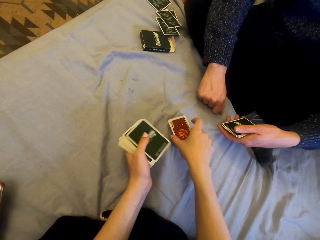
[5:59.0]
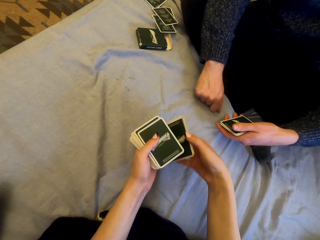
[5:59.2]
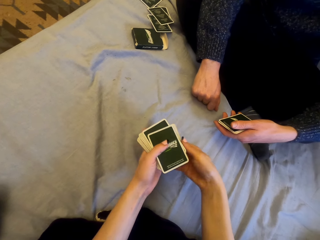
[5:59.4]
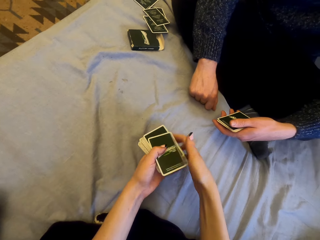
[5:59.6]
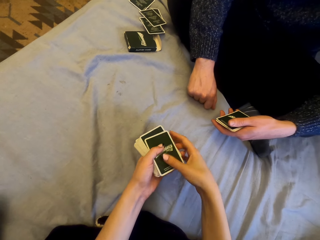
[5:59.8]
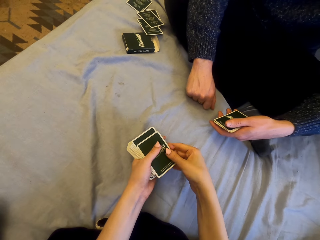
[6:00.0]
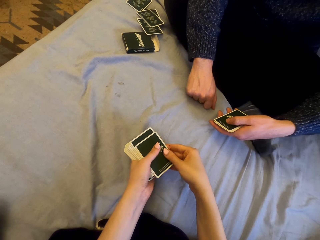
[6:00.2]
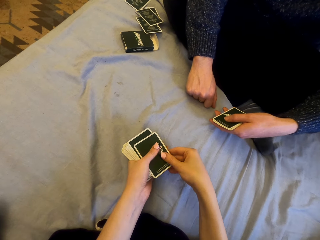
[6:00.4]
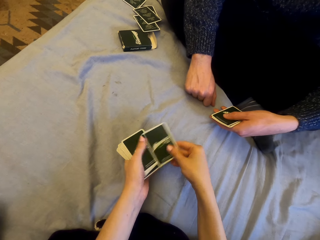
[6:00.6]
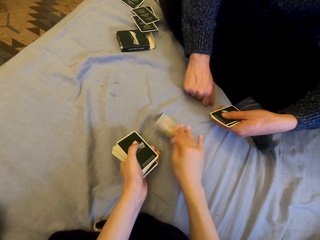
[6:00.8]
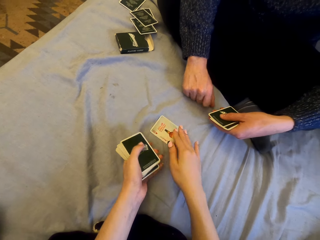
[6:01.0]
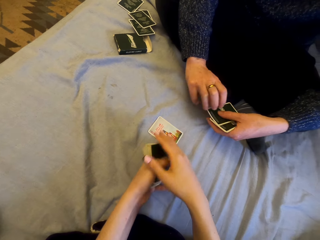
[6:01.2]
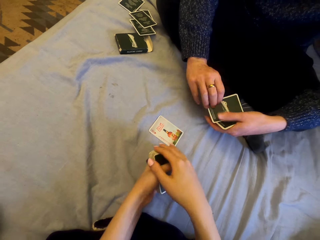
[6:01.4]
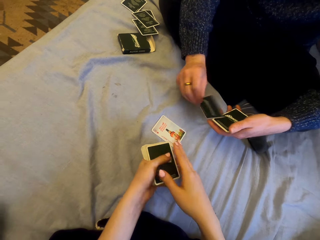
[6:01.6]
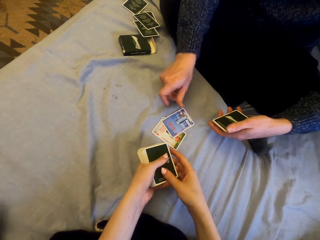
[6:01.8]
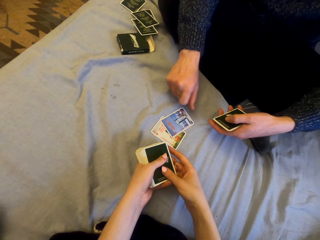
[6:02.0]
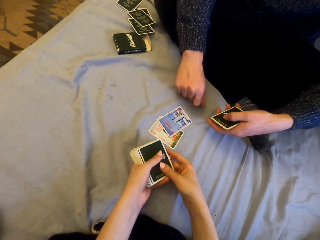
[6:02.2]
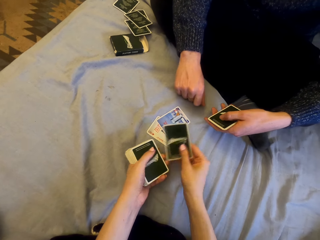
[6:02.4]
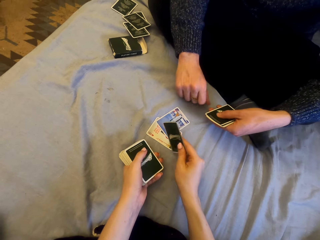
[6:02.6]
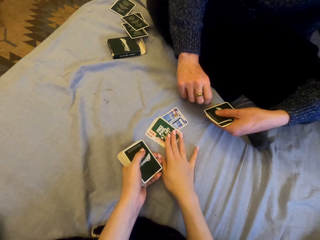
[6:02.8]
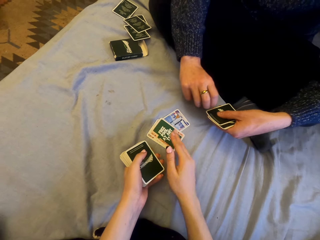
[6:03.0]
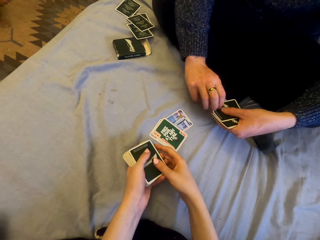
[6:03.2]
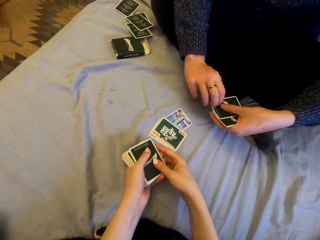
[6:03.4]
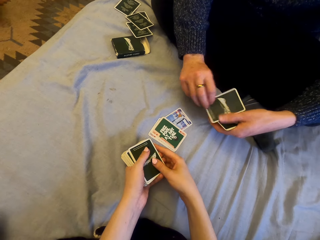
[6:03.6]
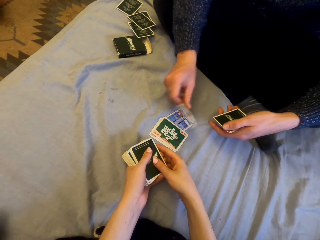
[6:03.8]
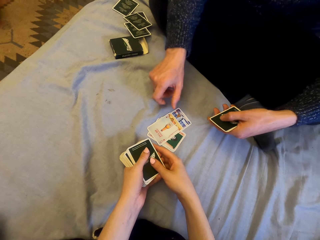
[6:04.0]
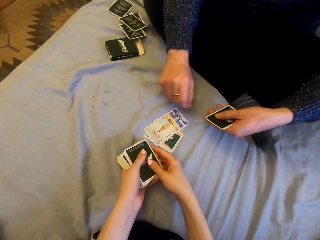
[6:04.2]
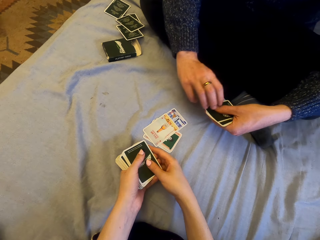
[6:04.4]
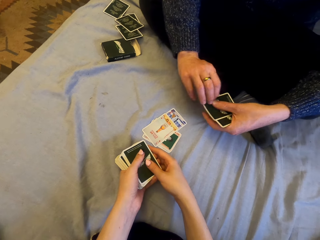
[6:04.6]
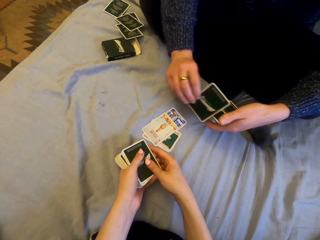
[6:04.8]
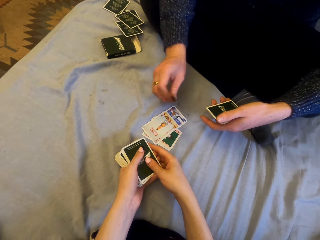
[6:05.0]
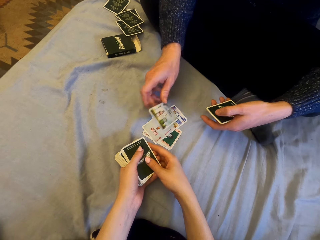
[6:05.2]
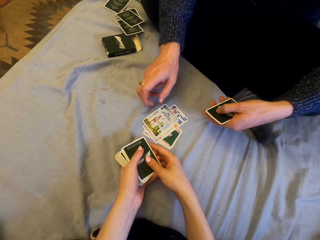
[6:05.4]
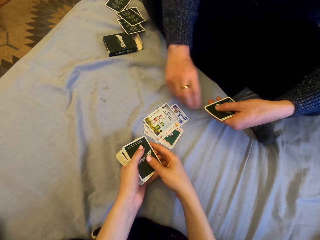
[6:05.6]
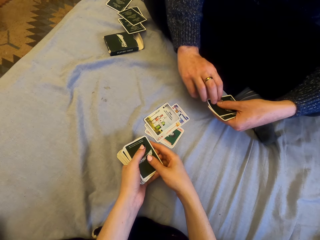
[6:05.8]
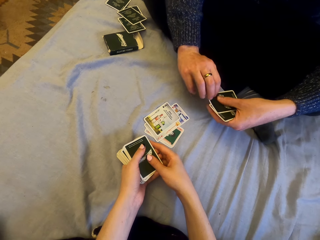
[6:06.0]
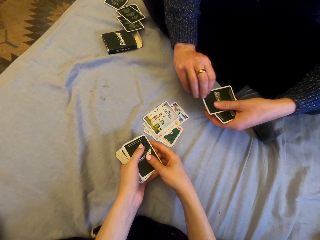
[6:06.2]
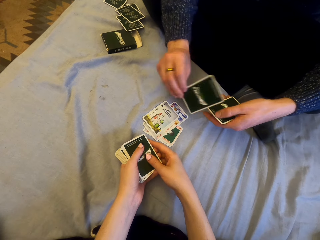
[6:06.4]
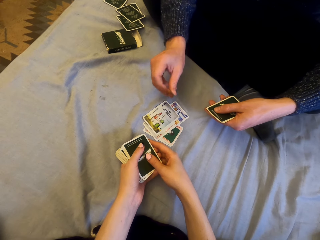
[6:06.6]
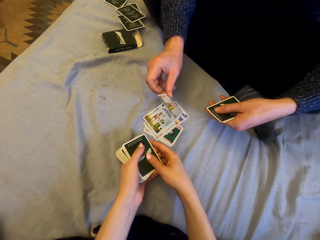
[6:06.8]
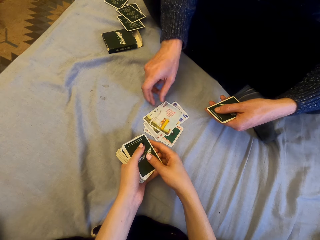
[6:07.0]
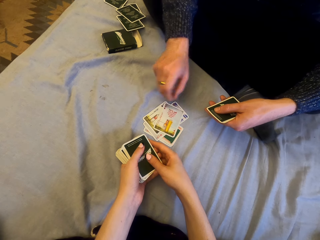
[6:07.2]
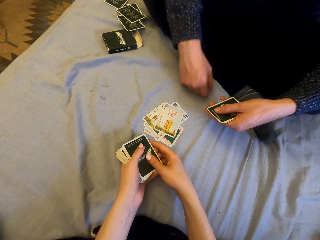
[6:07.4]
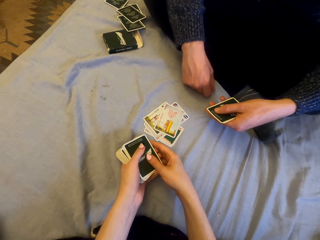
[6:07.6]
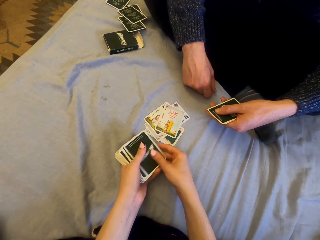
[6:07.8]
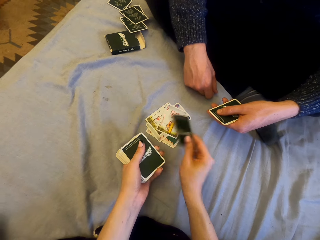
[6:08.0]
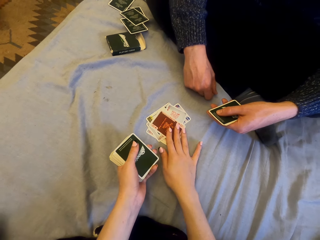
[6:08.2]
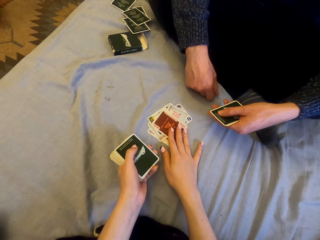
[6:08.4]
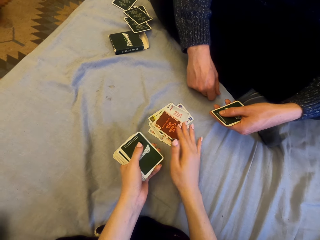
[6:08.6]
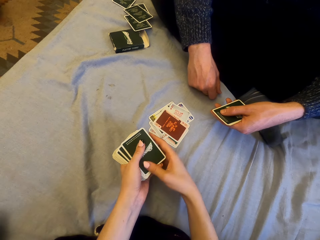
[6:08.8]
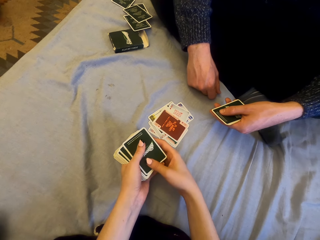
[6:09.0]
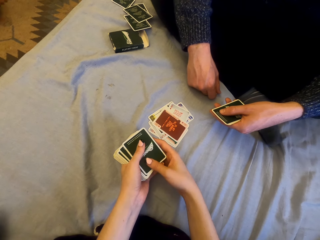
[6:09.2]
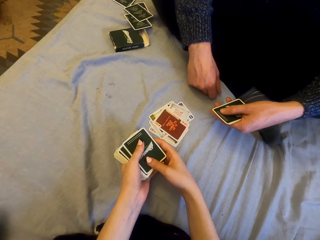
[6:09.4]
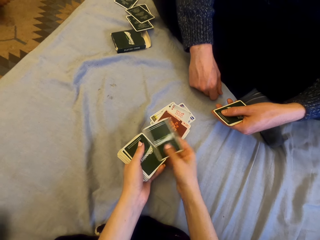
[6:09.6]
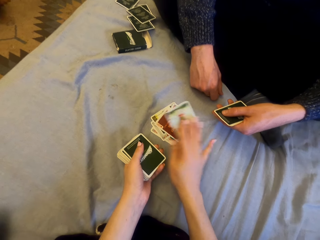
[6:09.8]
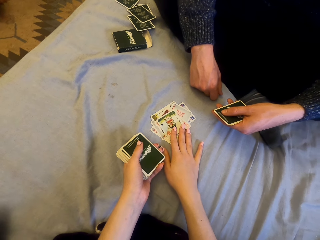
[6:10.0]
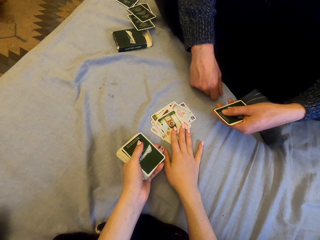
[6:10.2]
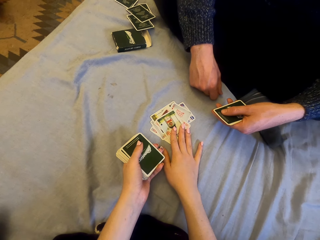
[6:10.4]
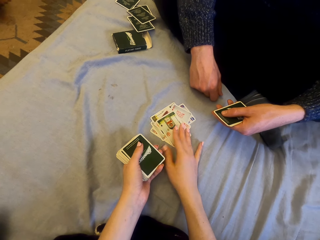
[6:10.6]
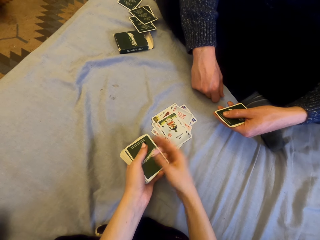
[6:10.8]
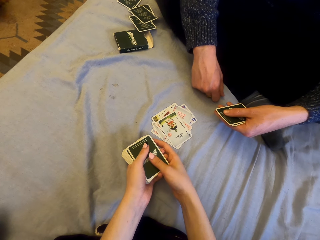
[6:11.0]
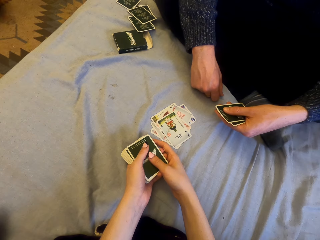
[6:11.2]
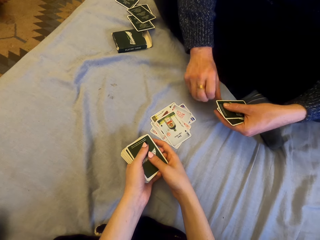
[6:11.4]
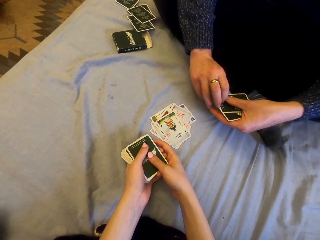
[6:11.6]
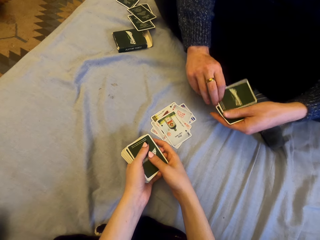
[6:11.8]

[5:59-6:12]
The camera wearer picks the cards. They play cards with a man and put the card down. The man puts the card down. The camera wearer puts the card down. The man puts the card down repeatedly. The camera wearer puts the card down. They put the card down again.

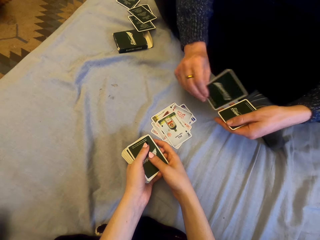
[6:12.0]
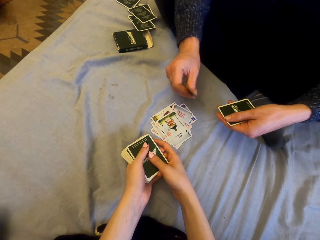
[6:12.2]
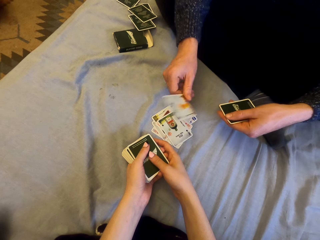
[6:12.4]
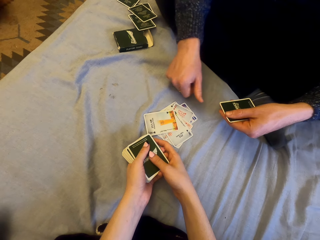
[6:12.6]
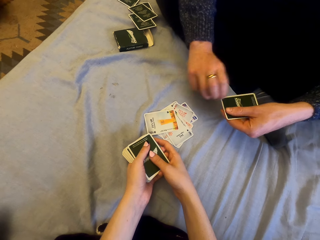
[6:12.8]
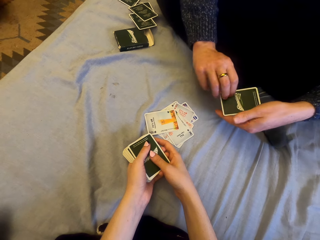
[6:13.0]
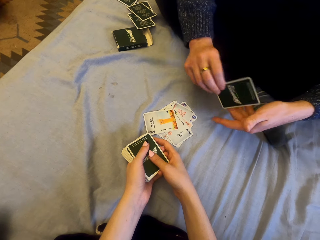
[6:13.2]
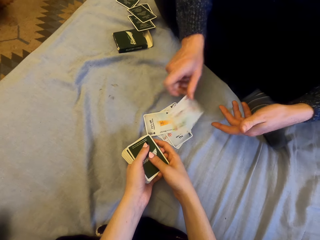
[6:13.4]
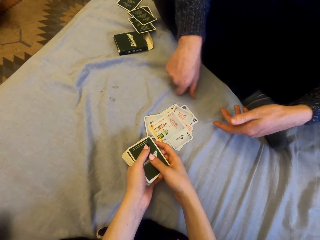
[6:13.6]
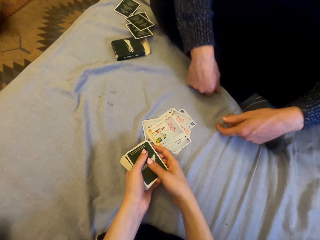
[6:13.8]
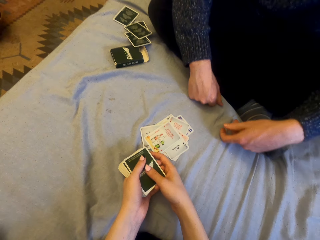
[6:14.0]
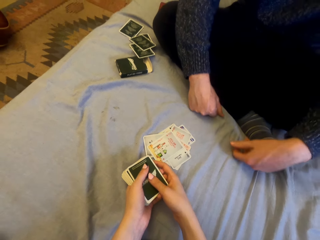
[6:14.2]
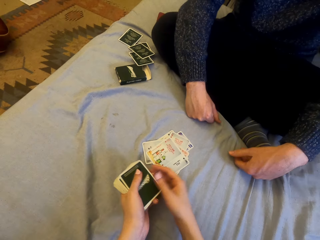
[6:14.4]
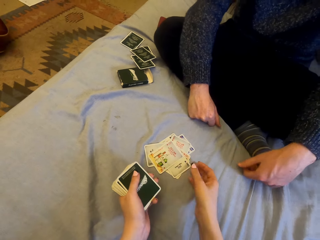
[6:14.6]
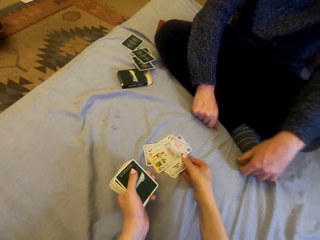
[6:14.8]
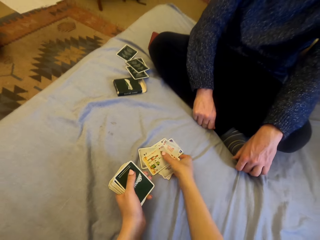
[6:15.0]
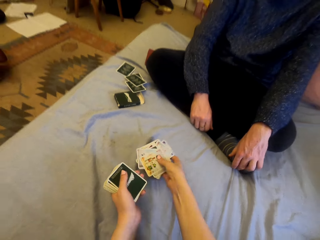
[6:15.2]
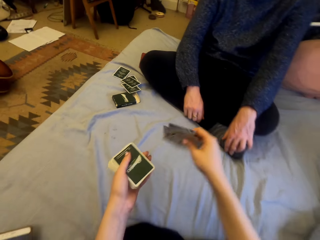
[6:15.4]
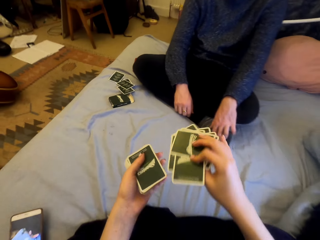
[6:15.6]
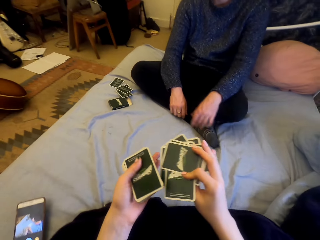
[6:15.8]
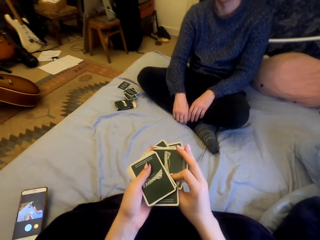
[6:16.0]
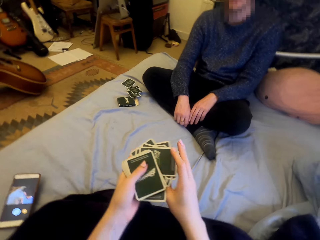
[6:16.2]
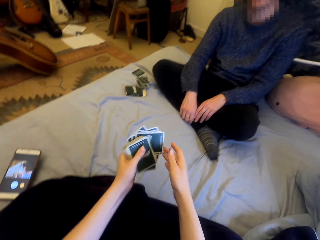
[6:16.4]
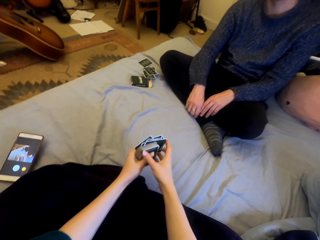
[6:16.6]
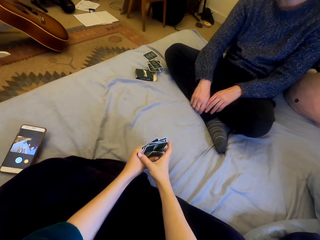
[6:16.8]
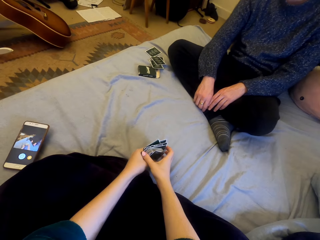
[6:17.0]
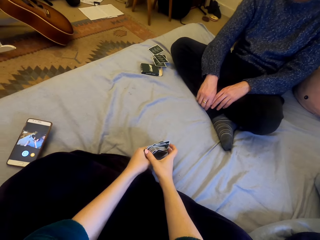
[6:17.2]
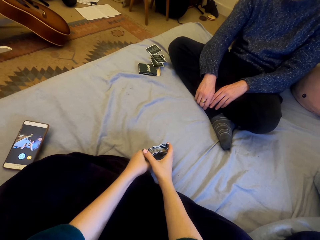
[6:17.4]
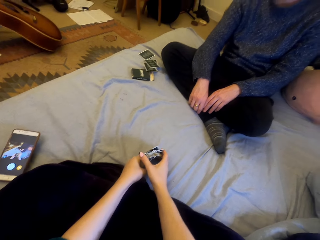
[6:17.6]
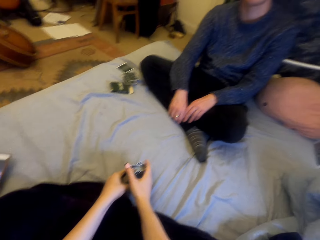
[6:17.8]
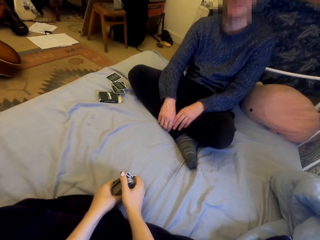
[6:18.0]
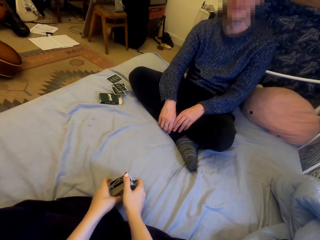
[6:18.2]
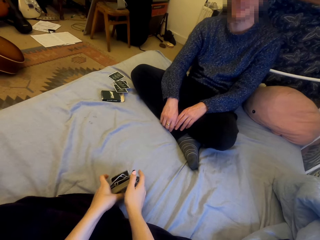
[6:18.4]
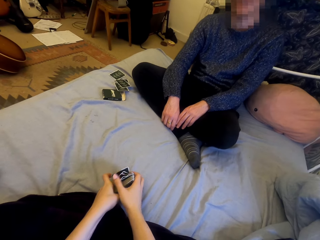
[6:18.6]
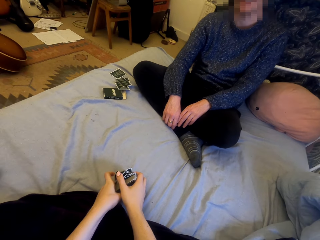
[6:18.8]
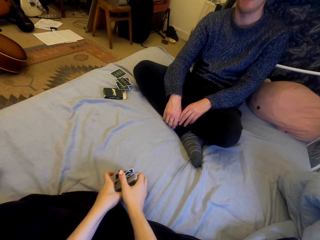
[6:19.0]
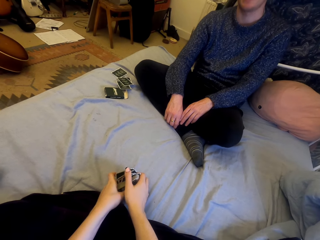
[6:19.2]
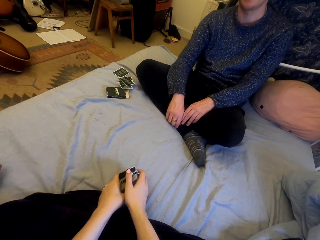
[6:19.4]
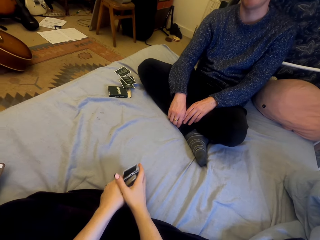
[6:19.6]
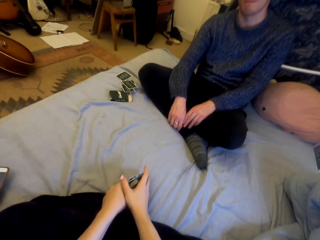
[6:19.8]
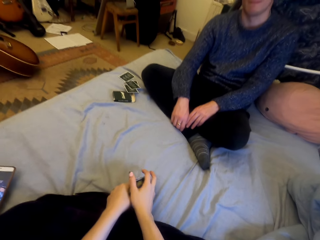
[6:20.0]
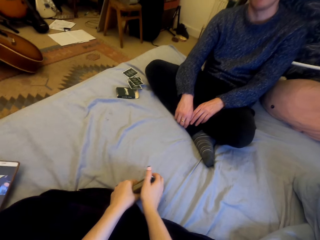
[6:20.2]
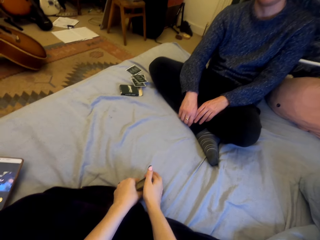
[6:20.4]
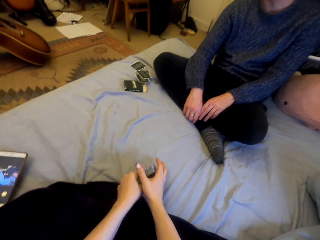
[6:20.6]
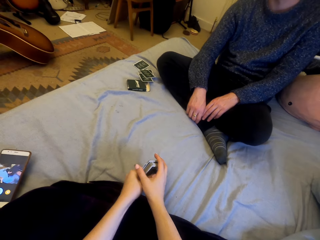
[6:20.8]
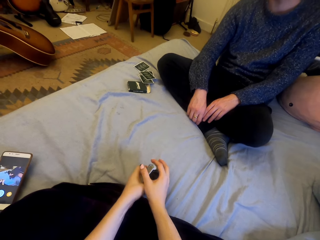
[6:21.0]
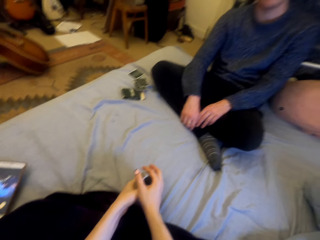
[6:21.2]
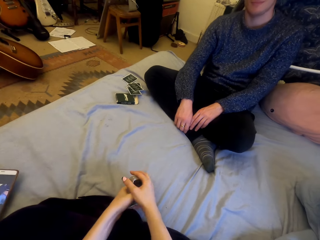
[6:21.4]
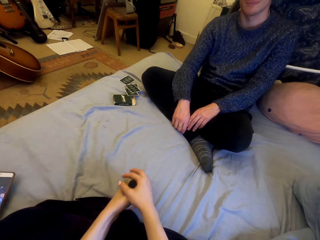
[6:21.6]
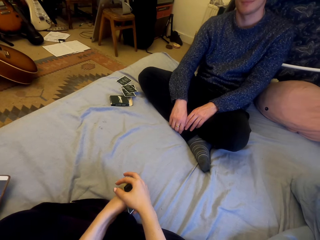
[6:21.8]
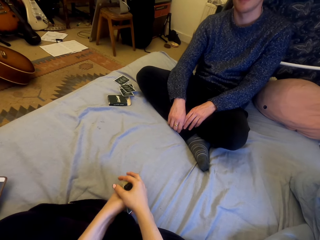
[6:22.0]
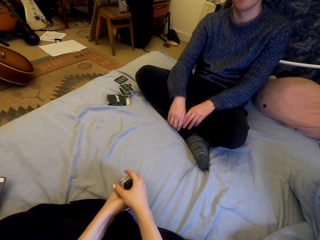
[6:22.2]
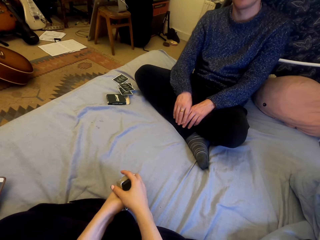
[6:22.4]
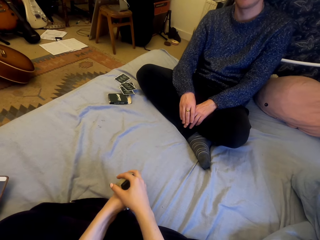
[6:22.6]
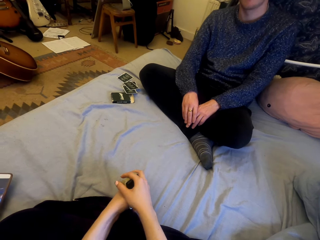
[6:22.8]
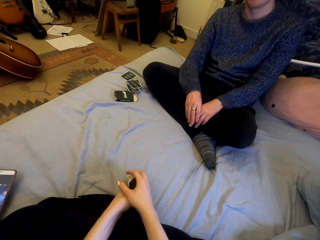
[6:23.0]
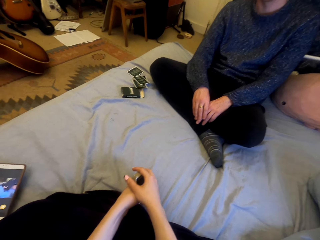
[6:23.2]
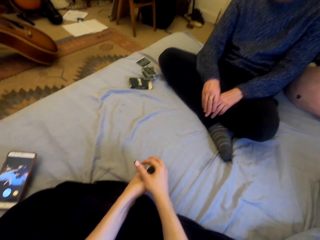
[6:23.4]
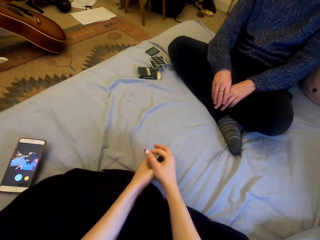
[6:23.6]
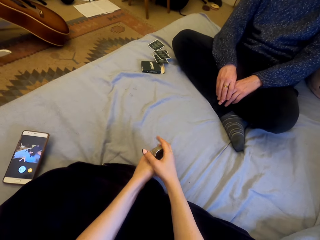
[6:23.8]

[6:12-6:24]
The camera wearer laughs. A person puts the card down. The person puts the card down again. The camera wearer picks the cards. They talk.
